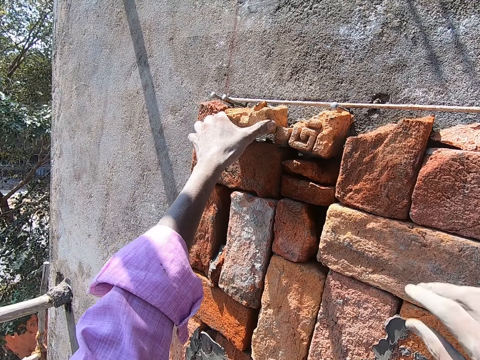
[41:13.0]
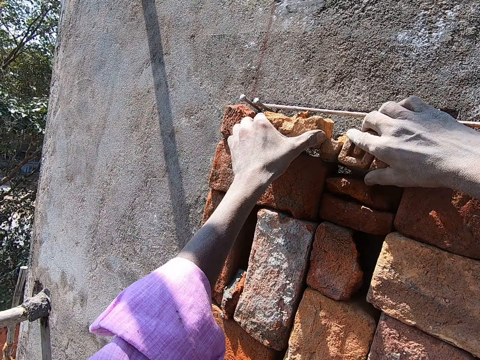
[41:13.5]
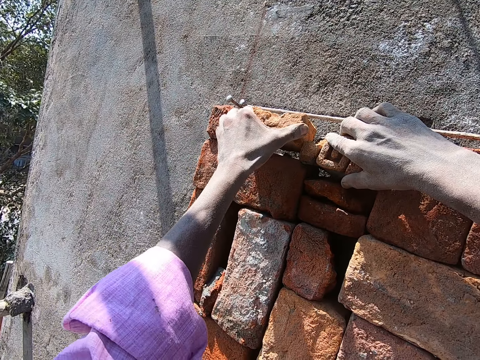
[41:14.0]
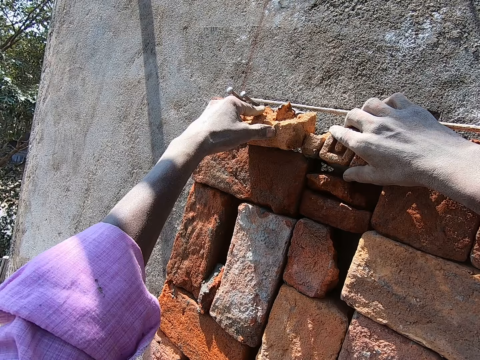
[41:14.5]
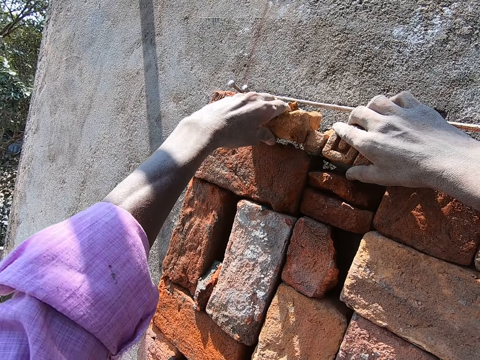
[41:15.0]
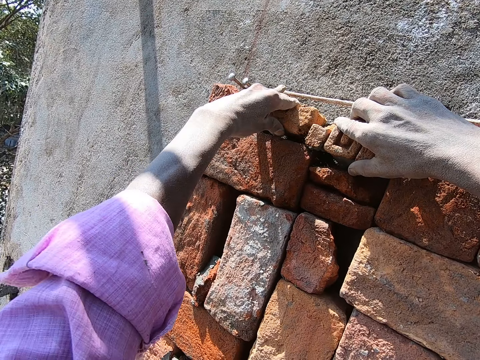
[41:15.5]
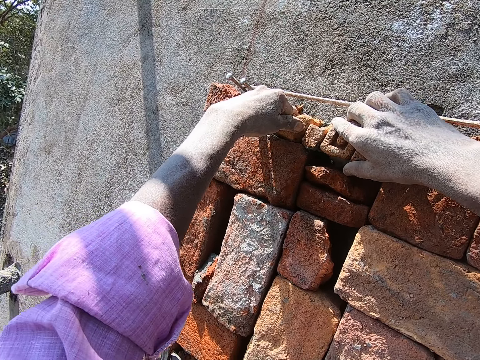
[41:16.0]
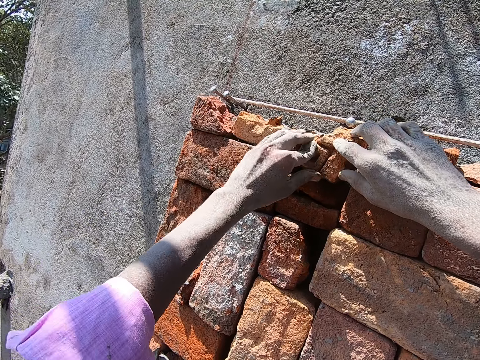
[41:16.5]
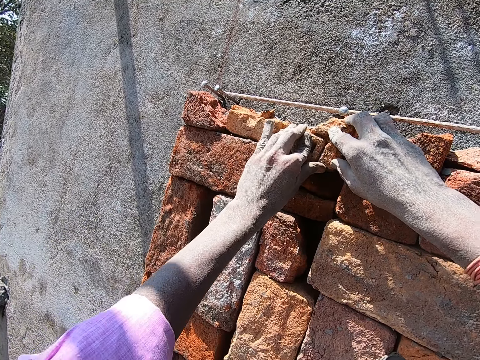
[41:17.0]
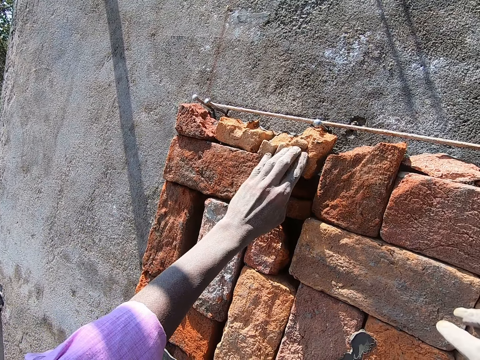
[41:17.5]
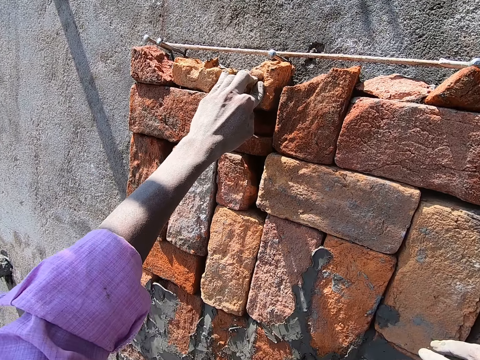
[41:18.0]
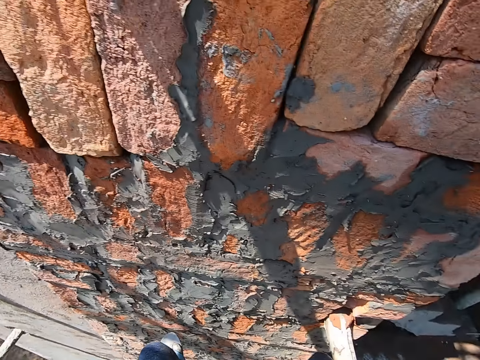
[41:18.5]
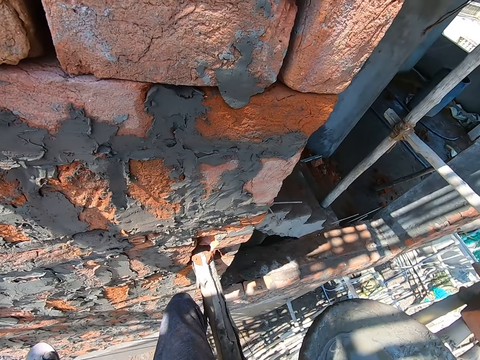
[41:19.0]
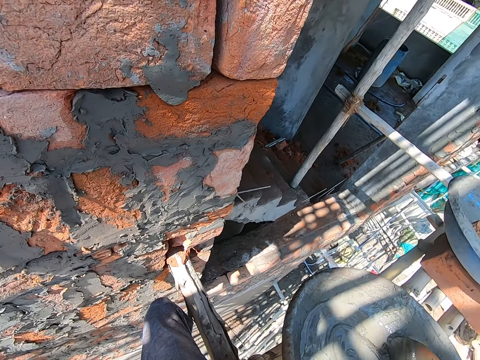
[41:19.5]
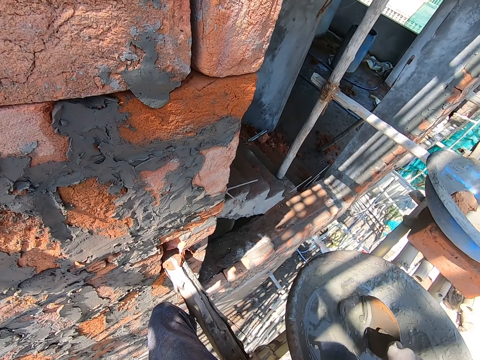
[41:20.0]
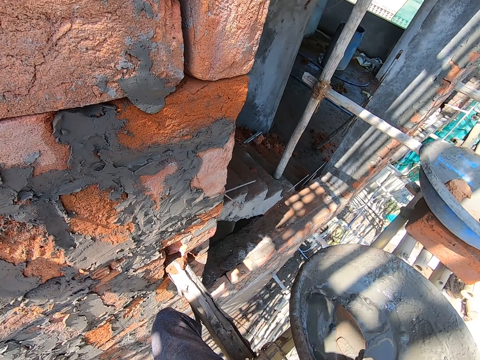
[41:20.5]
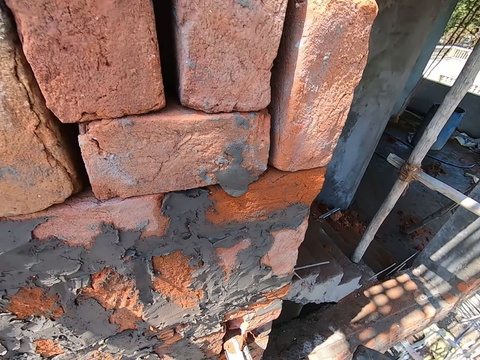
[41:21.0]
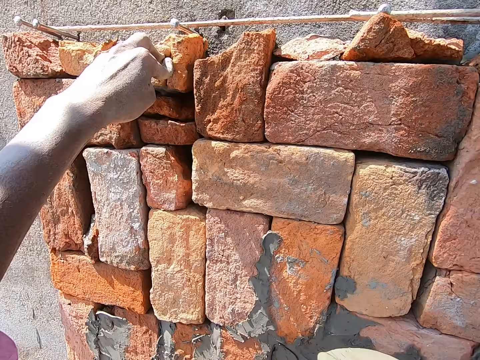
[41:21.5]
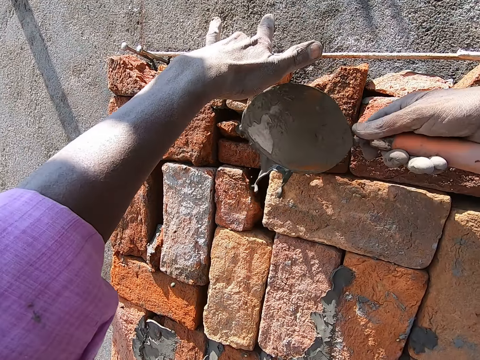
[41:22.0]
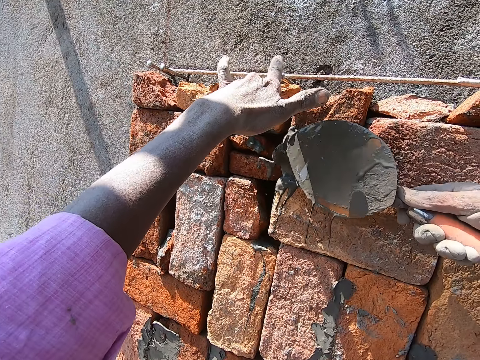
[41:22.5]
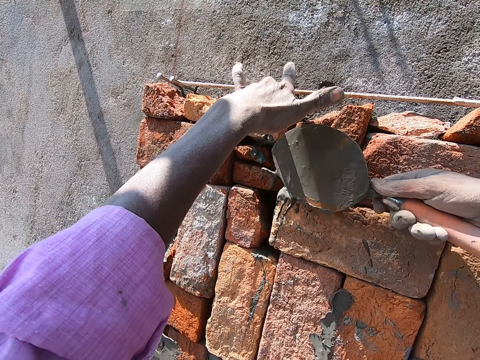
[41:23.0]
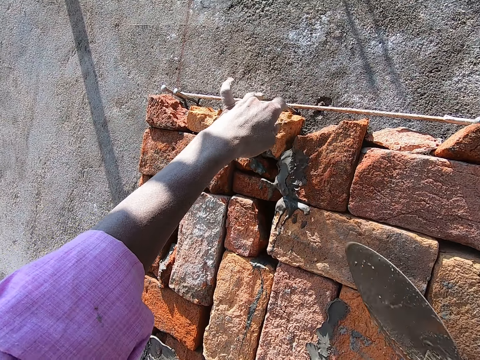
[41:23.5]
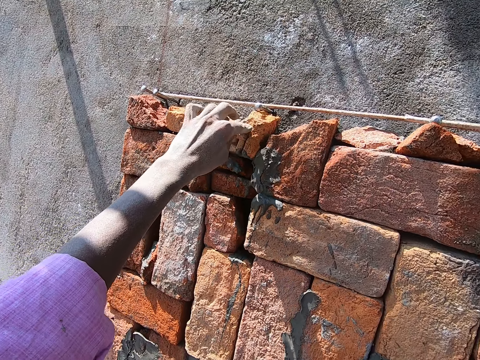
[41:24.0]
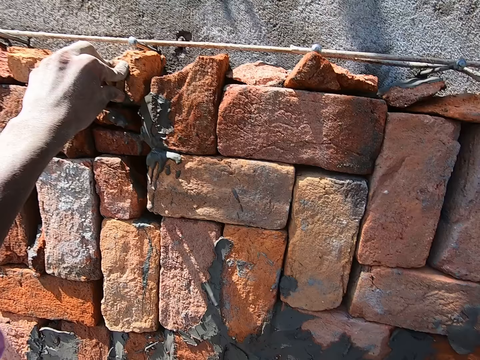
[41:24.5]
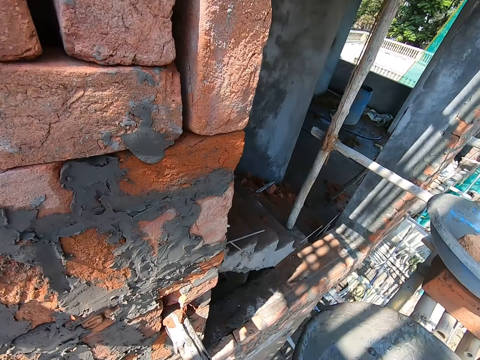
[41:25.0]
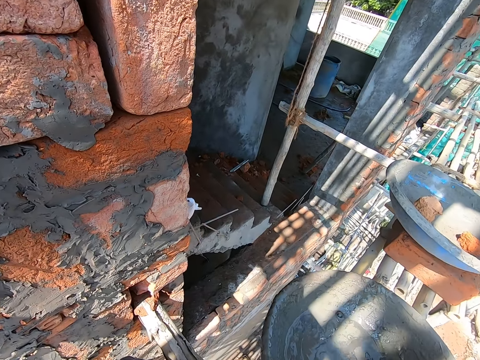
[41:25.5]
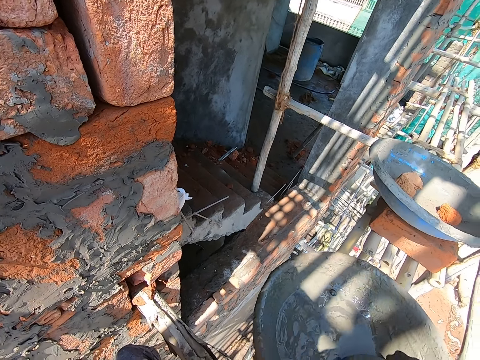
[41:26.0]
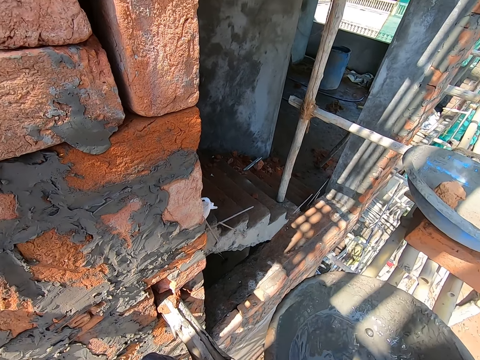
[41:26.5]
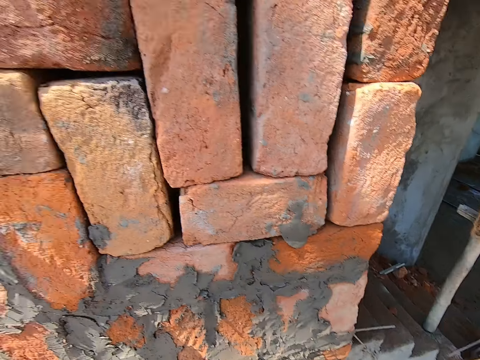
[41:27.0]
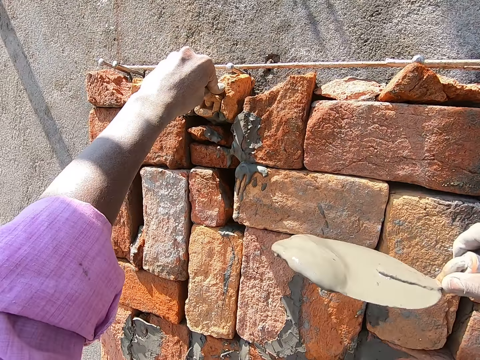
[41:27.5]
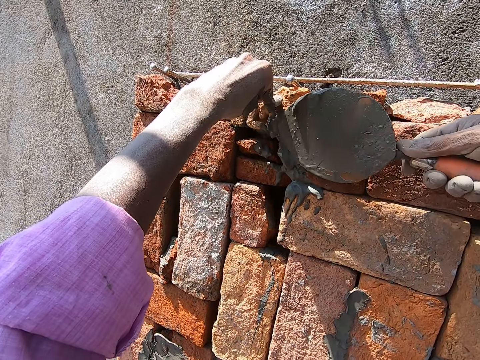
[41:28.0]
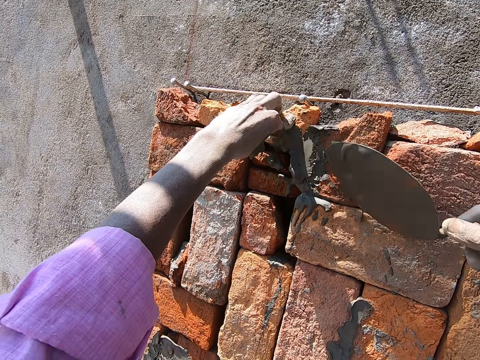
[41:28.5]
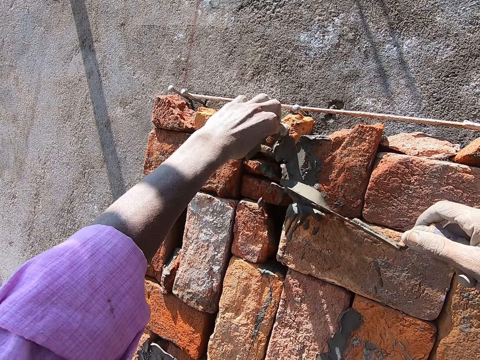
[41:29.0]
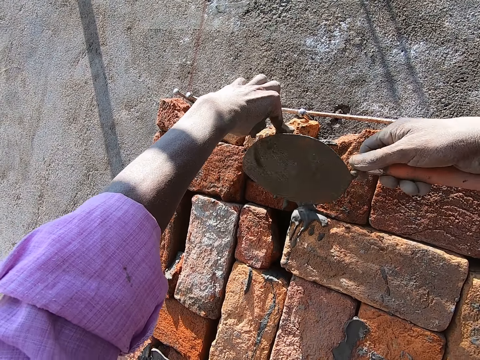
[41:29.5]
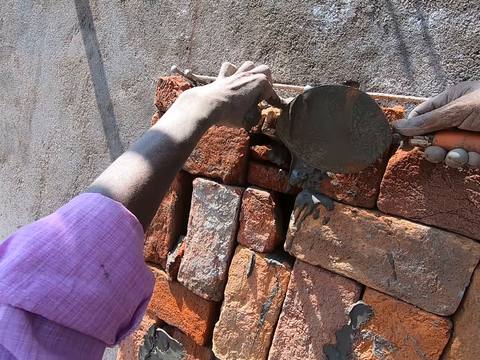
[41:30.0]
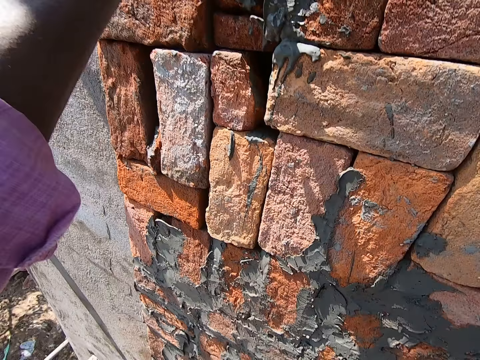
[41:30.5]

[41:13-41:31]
The camera wearer holds a brick on the wall with his right hand. He presses the brick to the wall with both hands. He presses the brick to the wall with his left hand. He scoops some mixed cement from the head pan on the bamboo woods with the trowel in his right hand. He chops the cement with the trowel. He plasters the brick on the wall with the mixed cement with the trowel in his right hand. He scoops some mixed cement from the head pan on the bamboo woods with the trowel in his right hand. He chops the cement with the trowel. He plasters the brick on the wall with the mixed cement with the trowel in his right hand.

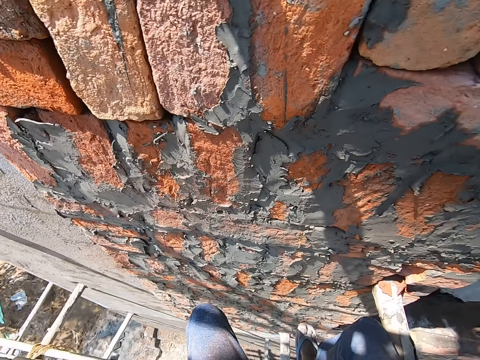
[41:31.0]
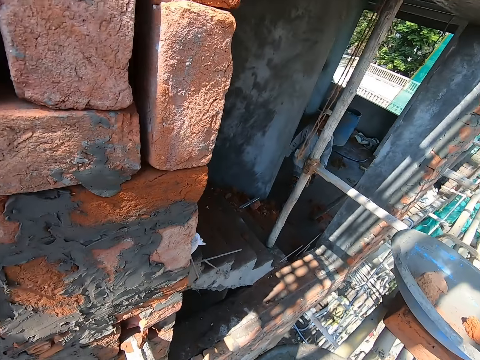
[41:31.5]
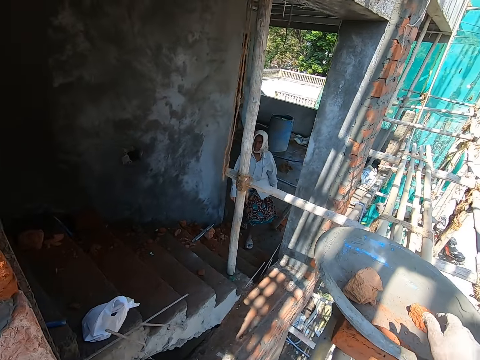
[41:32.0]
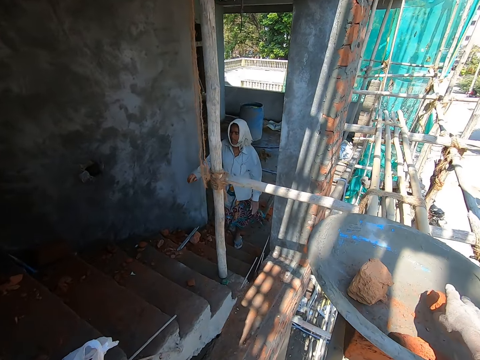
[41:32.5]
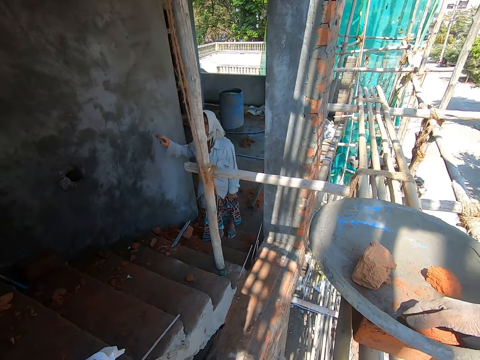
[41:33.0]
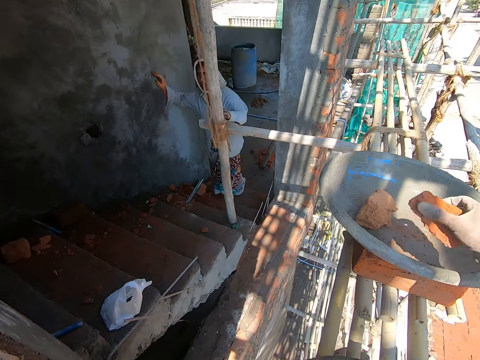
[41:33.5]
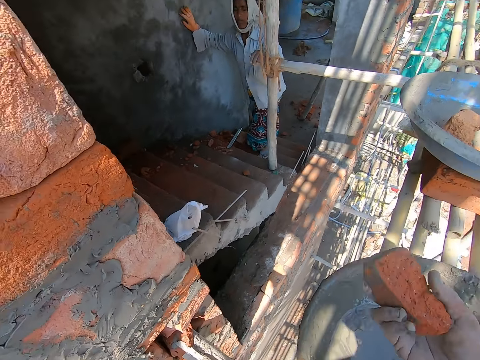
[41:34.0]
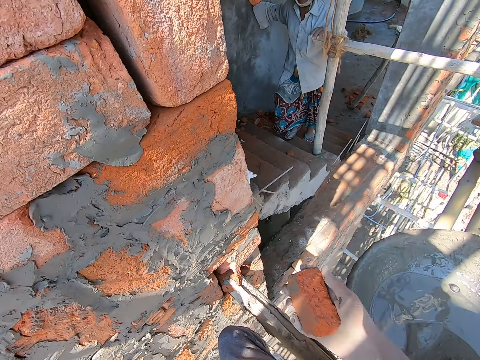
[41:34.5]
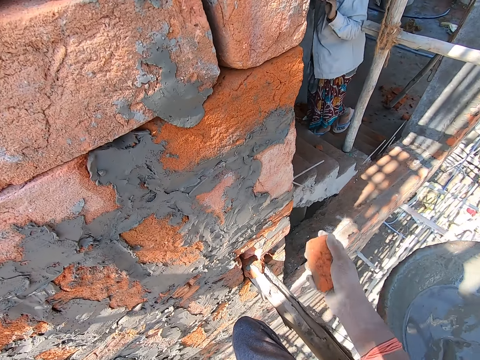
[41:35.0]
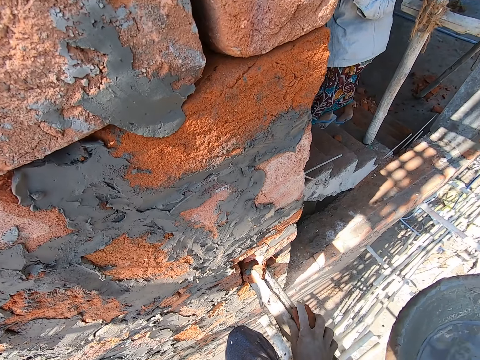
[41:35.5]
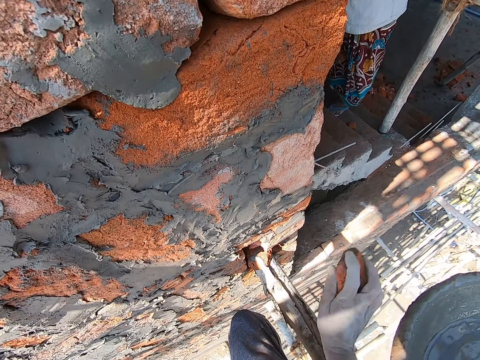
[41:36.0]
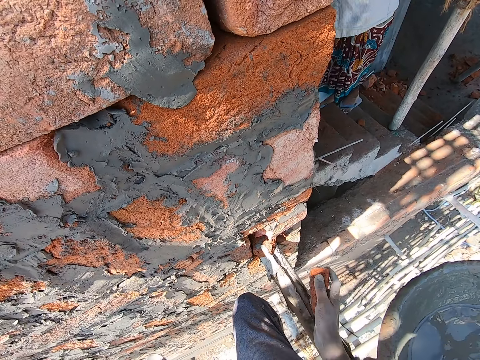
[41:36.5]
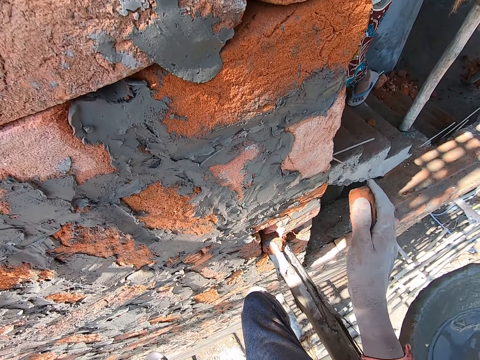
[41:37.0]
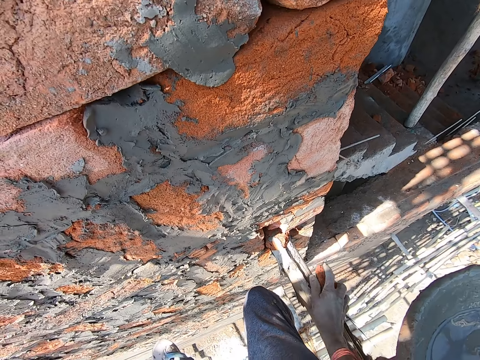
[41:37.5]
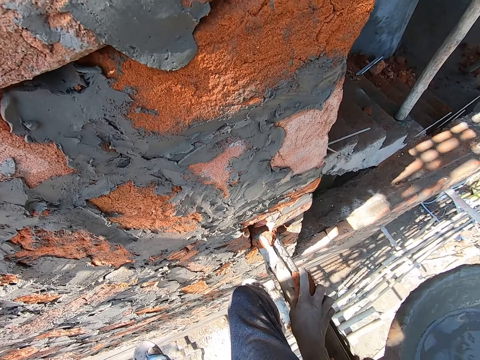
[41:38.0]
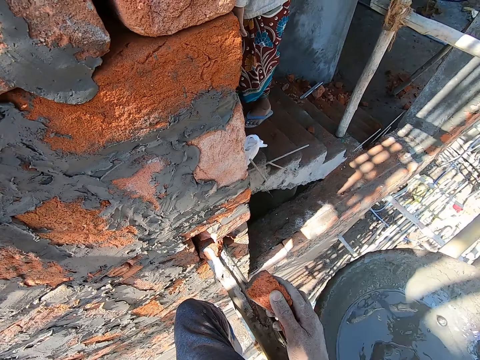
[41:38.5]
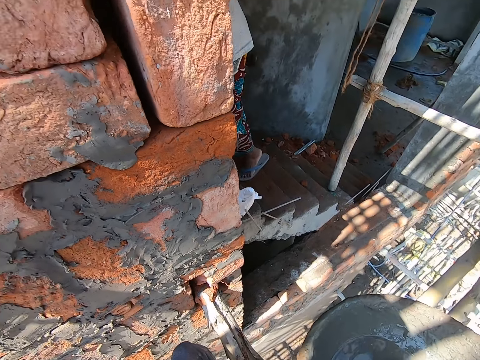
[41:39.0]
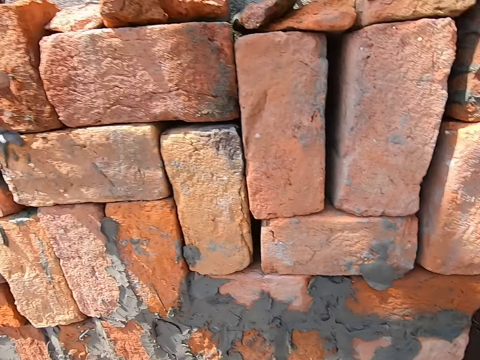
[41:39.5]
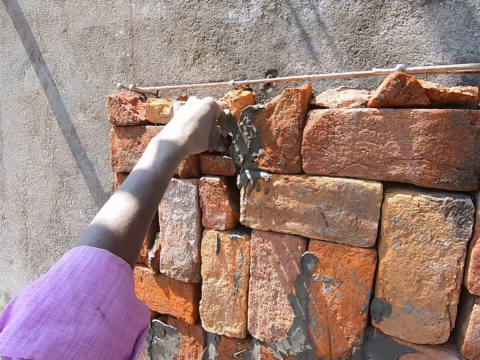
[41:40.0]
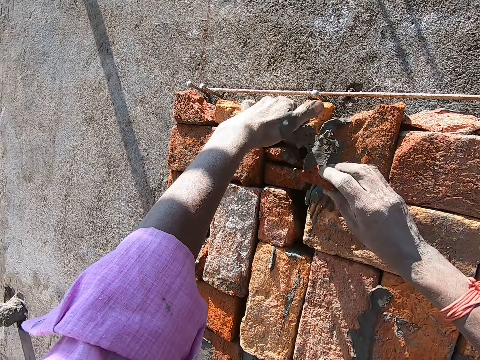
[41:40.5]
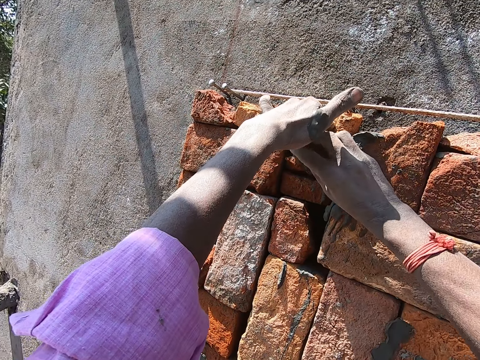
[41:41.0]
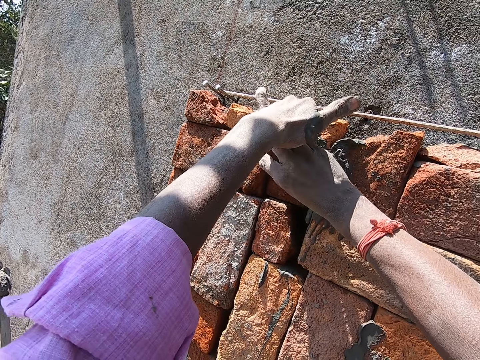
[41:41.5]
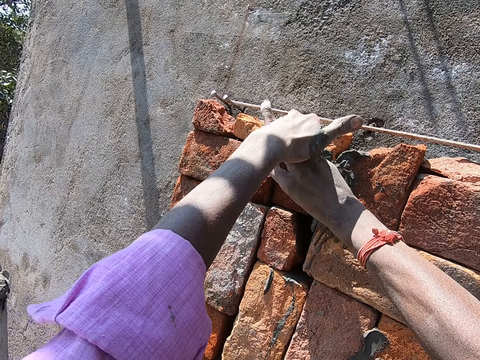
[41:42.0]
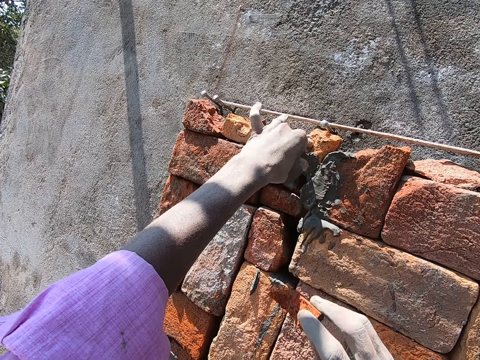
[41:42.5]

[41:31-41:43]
A woman climbs the stairs. The camera wearer picks up a brick in the head pan on the brick on the bamboo woods with his right hand. The woman places her left hand on a bamboo wood. The woman interacts with the camera wearer. The camera wearer hits the brick on a bamboo with his right hand. He drops the brick on the head pan. He drops the brick on the wall with his right hand.
